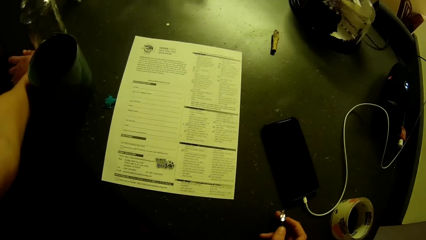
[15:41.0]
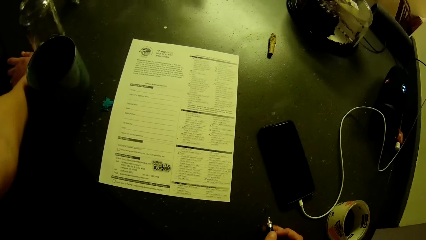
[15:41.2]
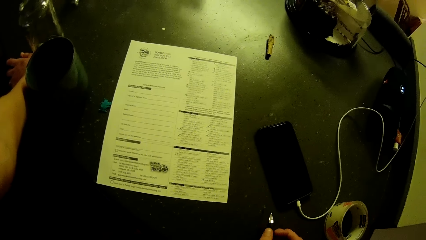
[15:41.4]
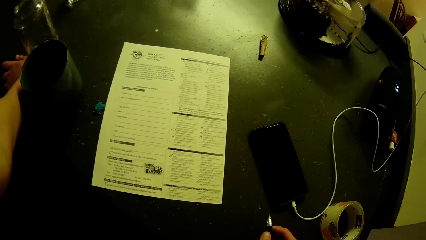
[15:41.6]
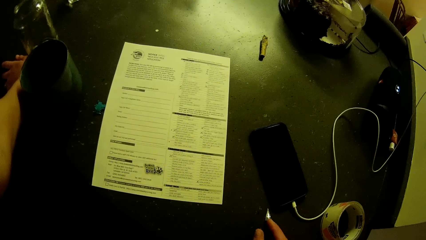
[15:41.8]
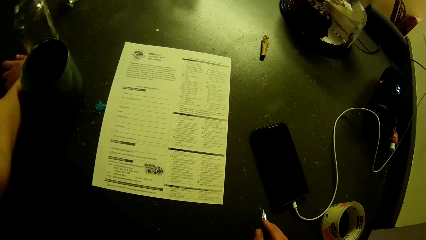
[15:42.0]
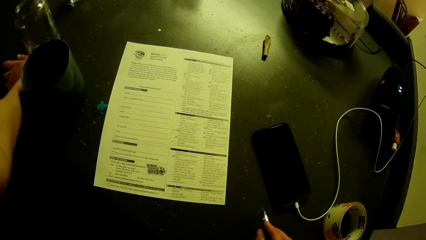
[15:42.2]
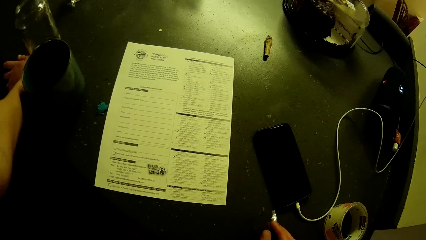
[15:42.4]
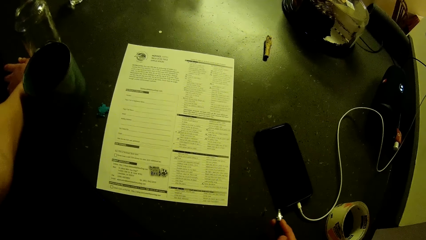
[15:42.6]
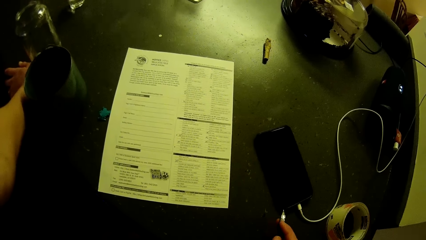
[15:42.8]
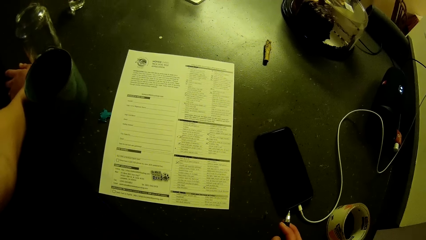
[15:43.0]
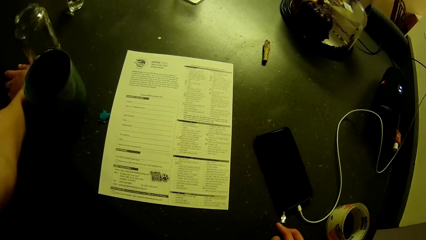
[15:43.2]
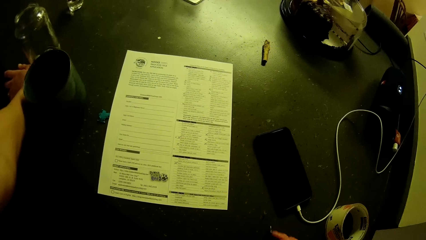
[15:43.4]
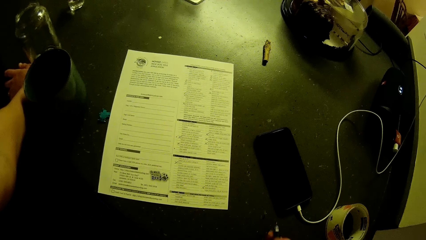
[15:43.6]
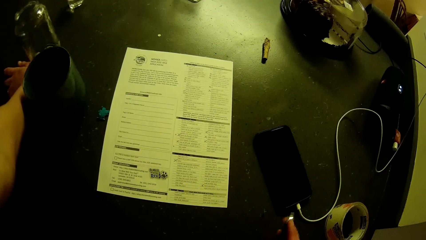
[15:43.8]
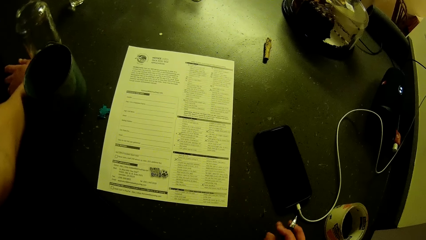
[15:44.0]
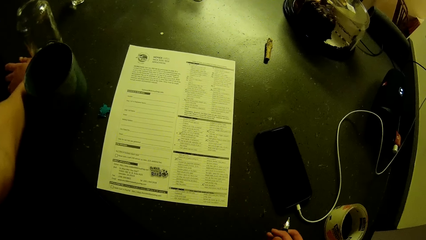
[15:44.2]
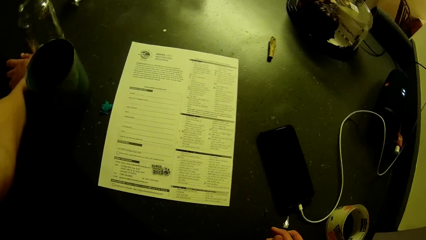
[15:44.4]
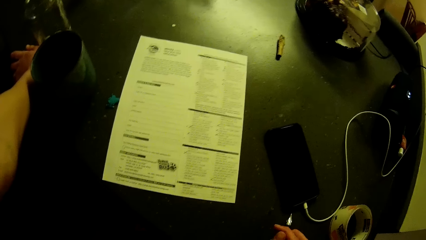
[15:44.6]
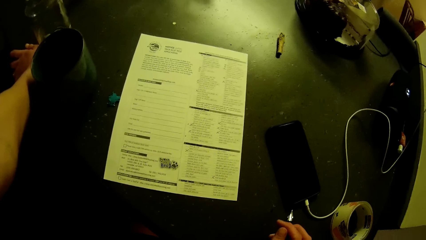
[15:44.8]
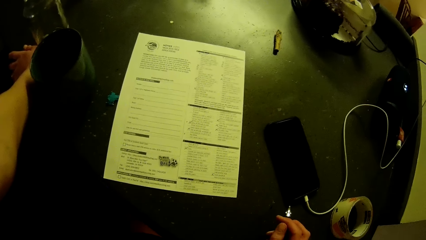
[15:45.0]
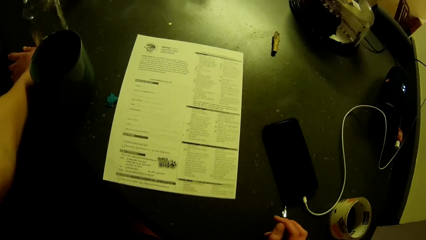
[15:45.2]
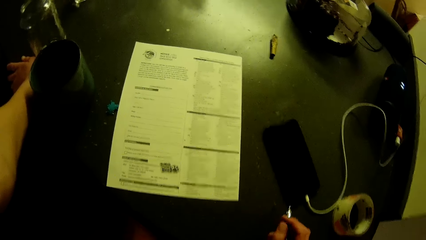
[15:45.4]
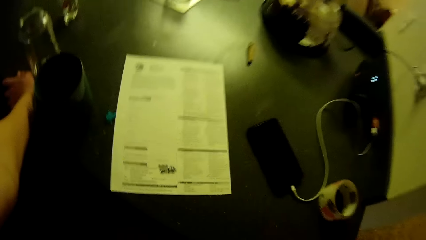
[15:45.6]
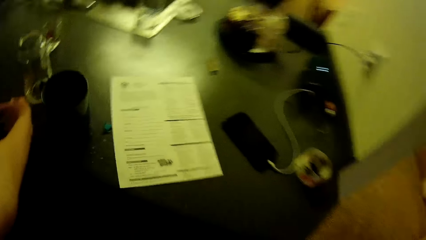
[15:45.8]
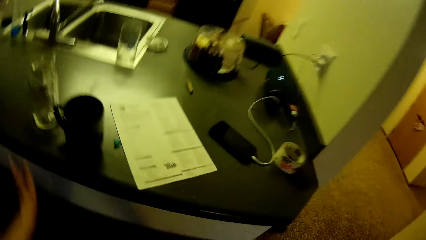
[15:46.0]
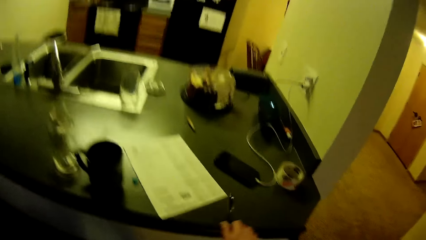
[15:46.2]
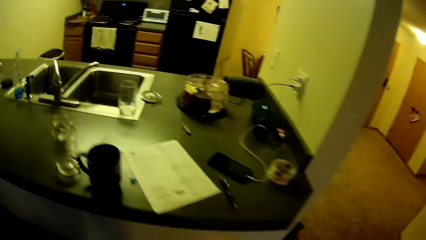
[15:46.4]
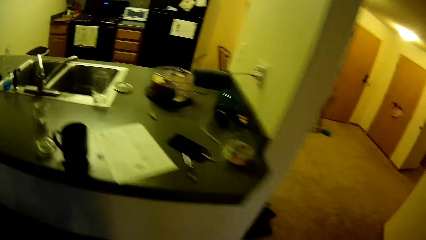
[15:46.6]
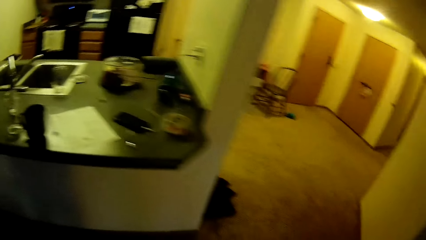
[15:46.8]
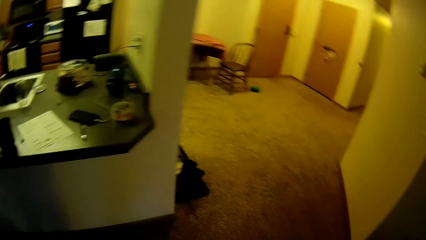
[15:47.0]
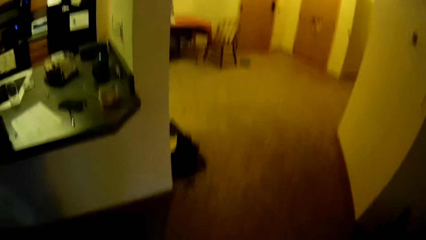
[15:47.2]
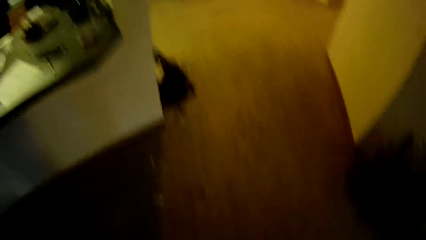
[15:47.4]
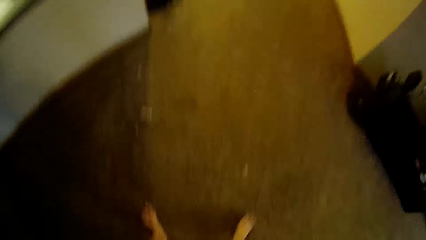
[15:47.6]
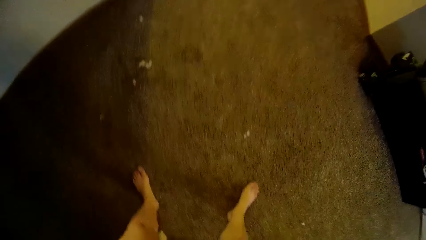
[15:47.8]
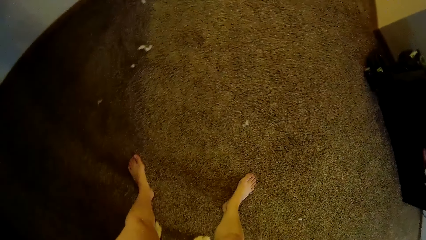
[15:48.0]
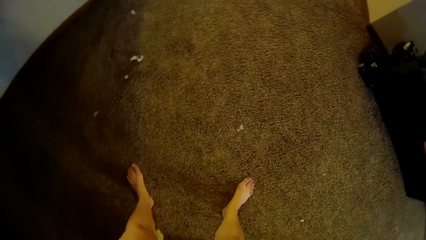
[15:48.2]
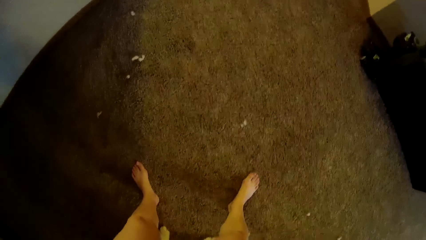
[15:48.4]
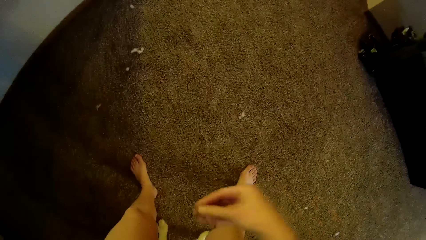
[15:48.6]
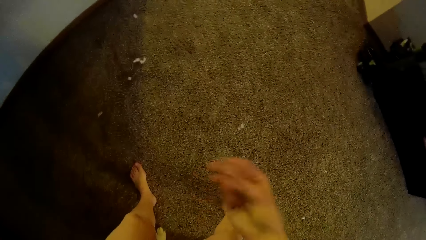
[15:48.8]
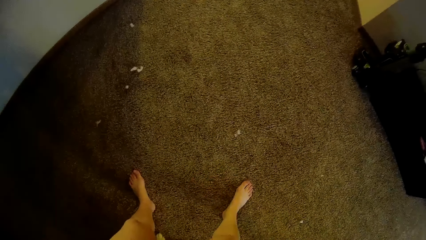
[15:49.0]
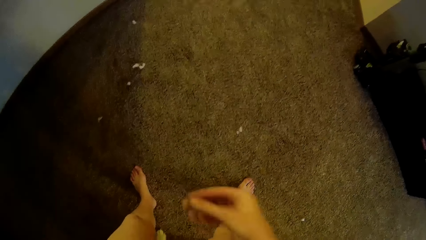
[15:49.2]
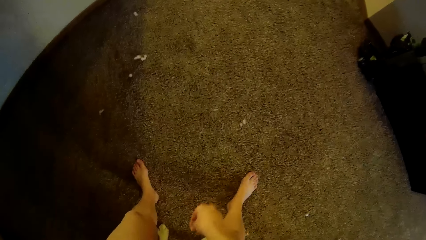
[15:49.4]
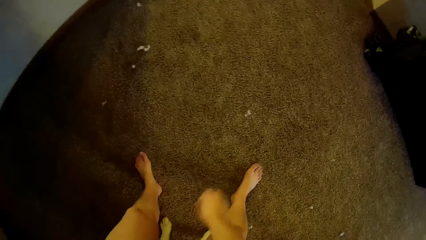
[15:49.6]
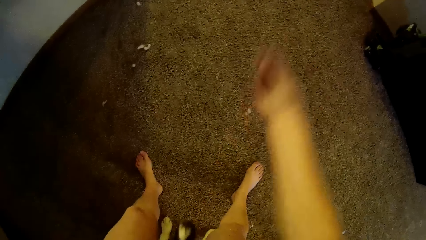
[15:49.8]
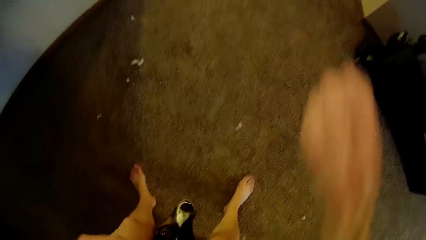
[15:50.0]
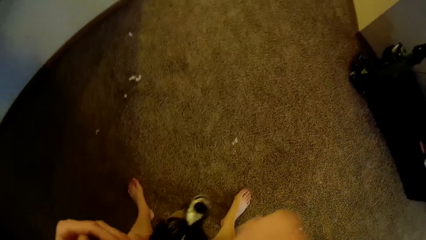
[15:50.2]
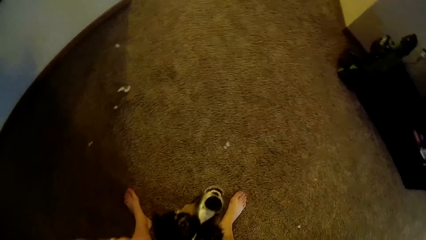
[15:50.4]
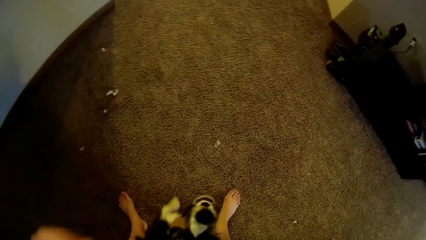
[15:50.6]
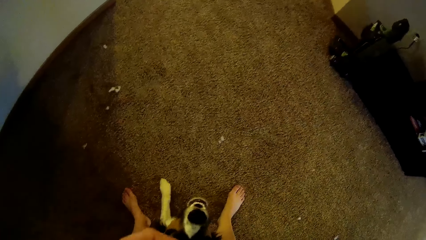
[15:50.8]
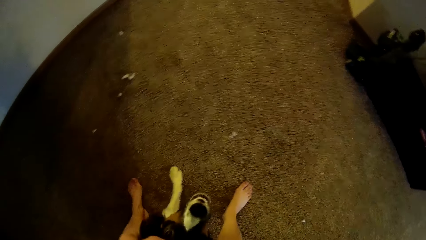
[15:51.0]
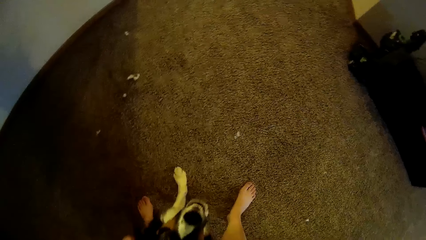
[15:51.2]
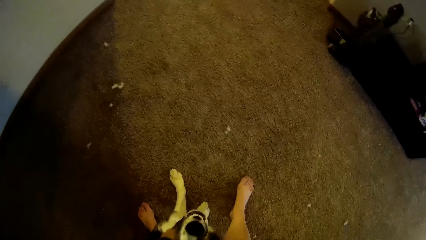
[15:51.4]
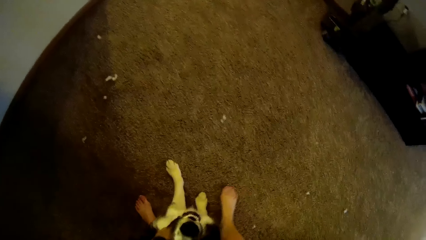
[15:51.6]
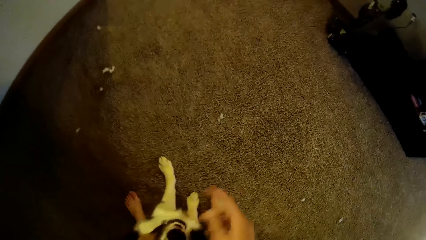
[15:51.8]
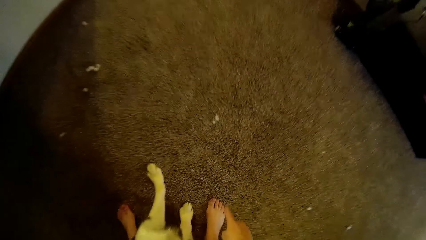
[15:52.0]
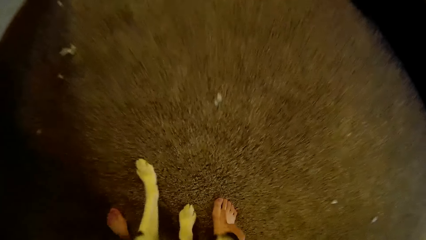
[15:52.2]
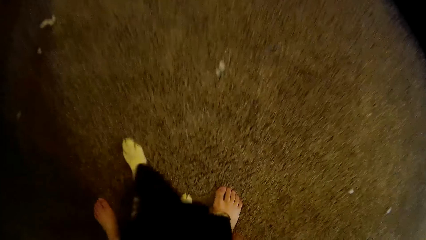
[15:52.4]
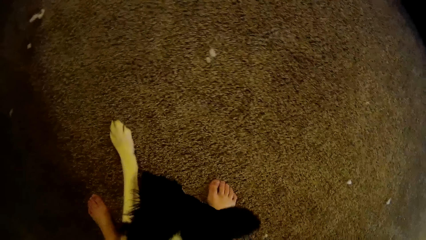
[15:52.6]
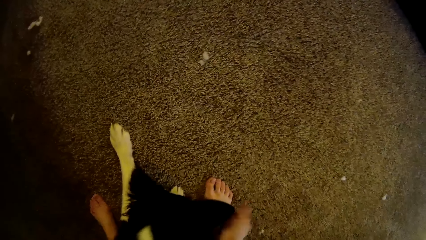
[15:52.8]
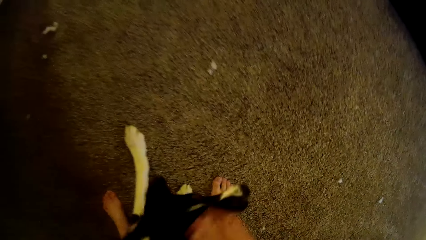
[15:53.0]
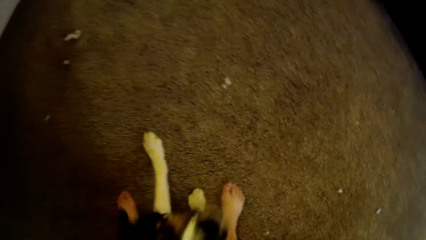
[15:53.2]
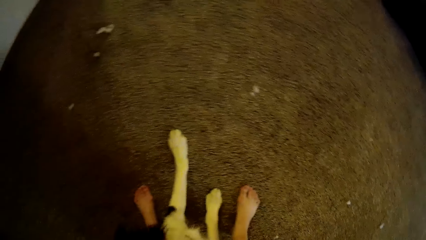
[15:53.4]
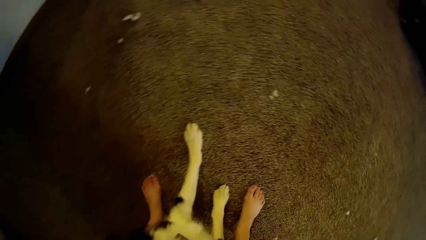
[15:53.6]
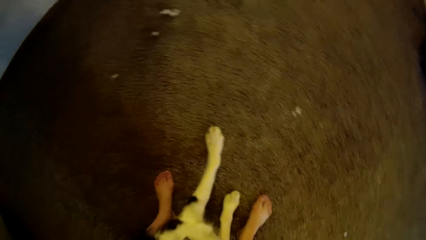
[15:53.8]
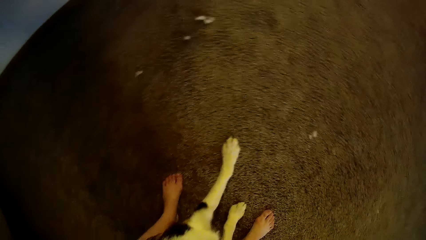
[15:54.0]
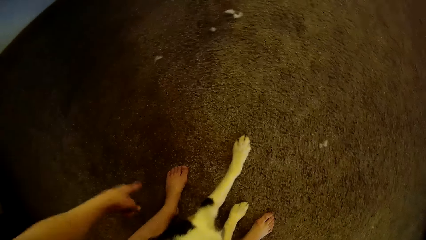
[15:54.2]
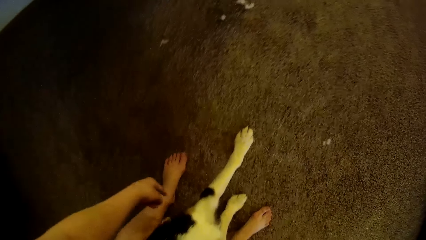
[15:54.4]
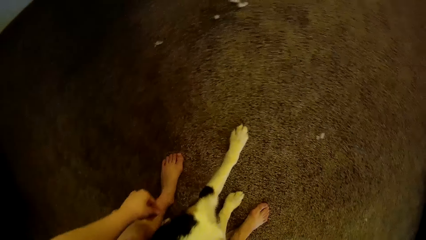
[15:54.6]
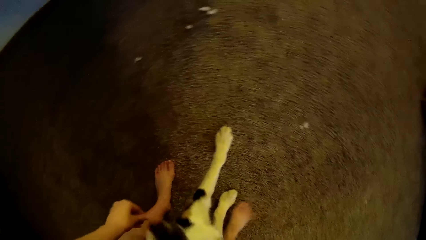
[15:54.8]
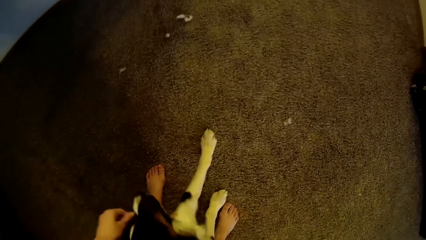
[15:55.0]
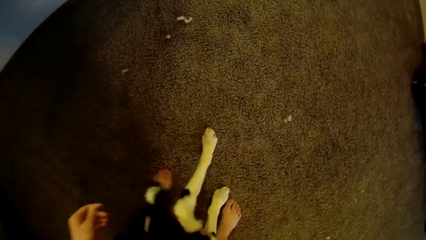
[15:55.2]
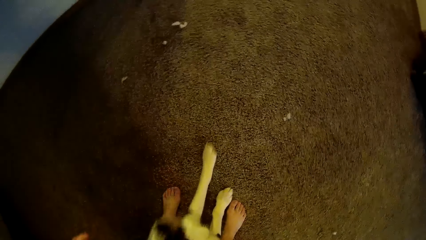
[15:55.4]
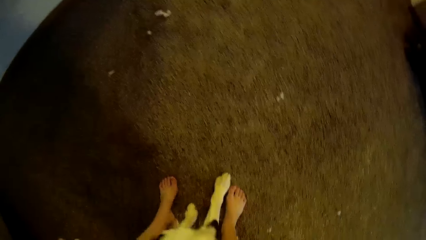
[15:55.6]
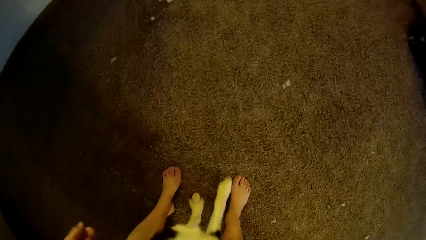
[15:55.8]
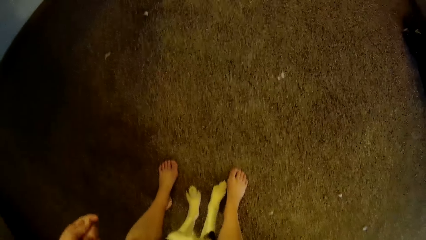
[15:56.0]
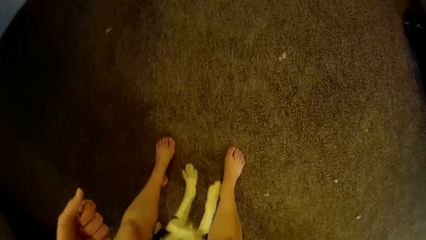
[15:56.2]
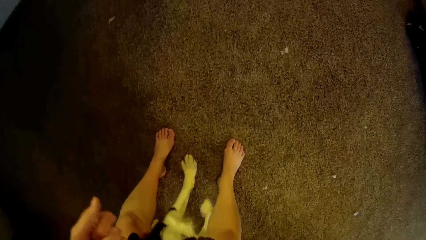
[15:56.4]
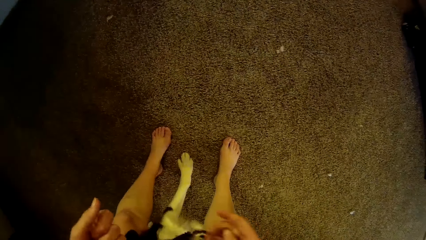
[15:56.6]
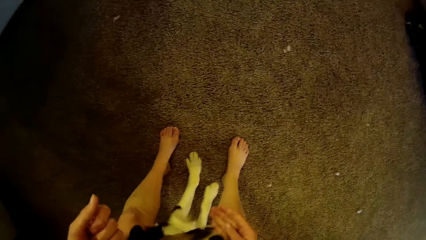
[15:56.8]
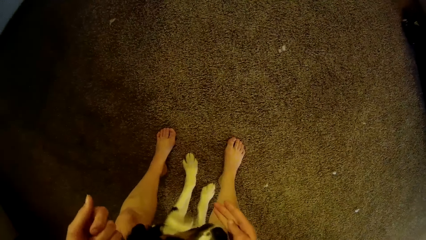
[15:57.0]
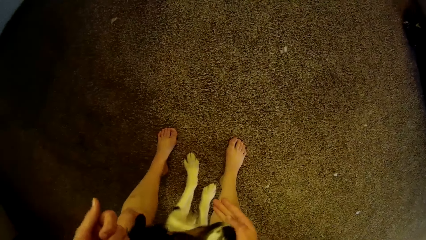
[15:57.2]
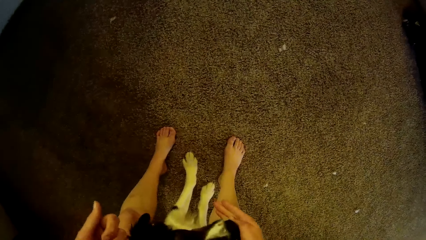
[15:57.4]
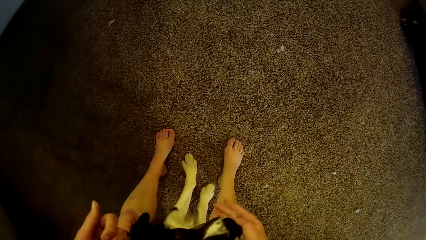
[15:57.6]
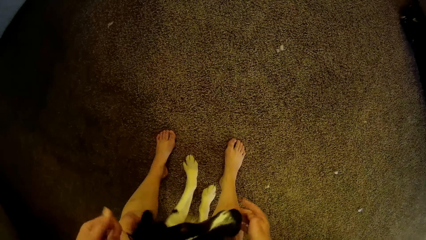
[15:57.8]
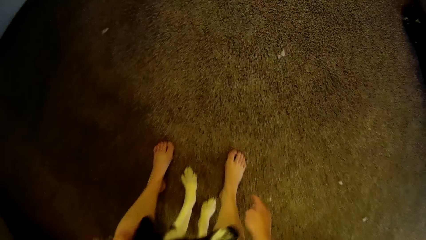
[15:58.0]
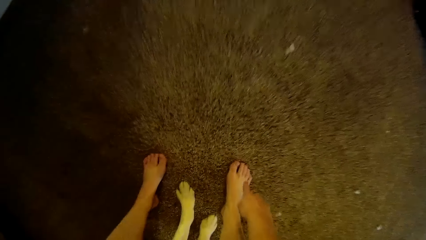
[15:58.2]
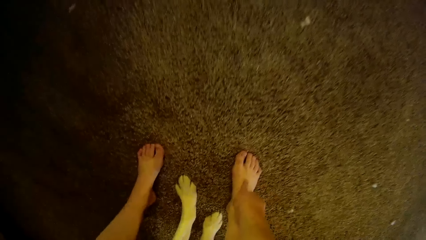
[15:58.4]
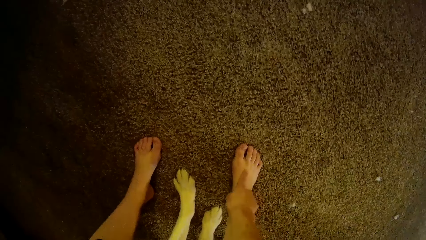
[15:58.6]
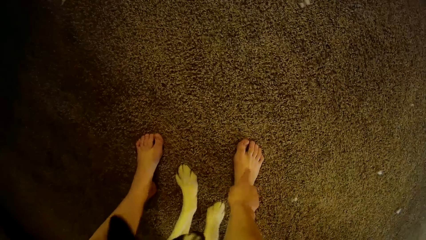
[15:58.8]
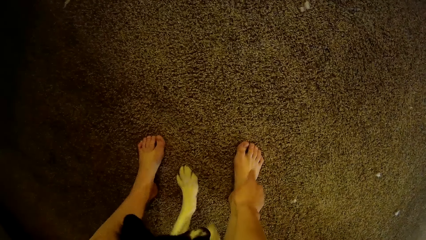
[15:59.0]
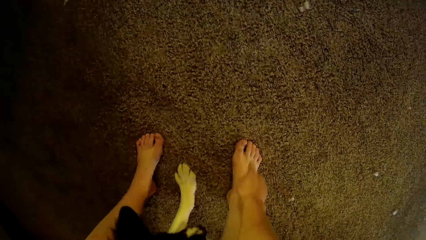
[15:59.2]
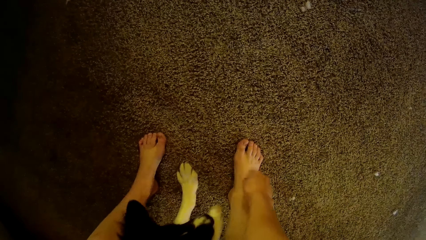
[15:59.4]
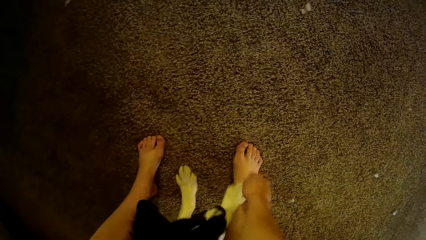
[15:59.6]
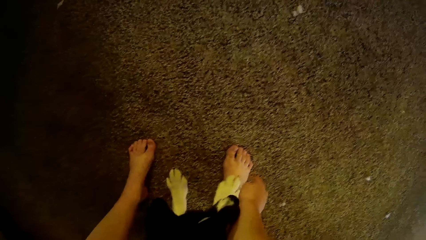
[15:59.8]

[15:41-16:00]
The camera wearer places her hand on the table. She looks at the paper. She drops the pen on the kitchen slab. She trains the dog in the living room. She moves her hand. She plays with the dog.
